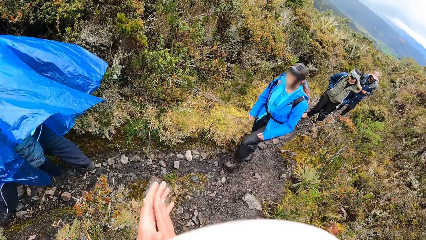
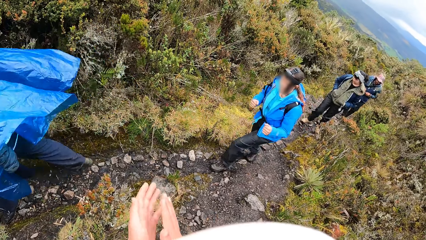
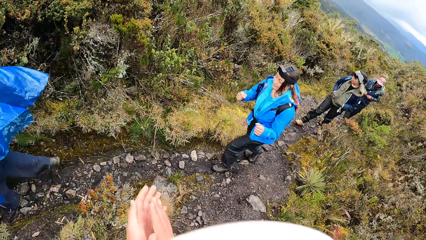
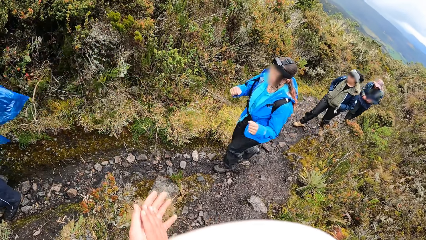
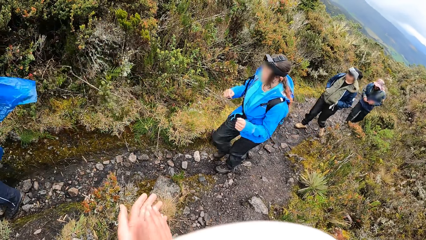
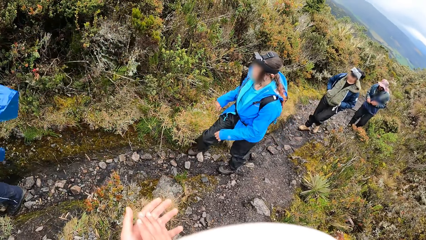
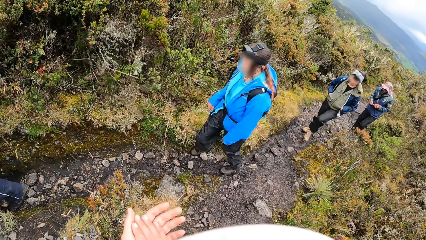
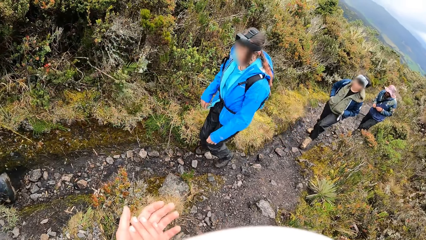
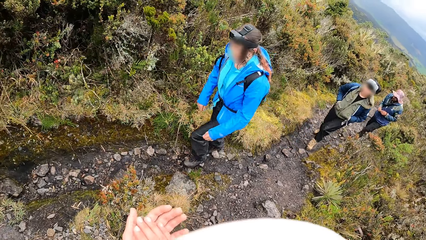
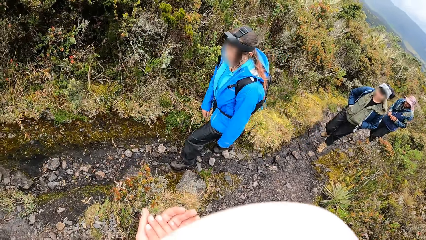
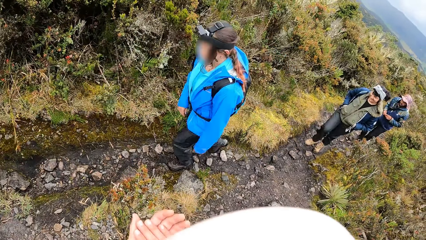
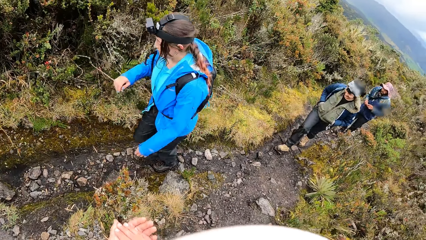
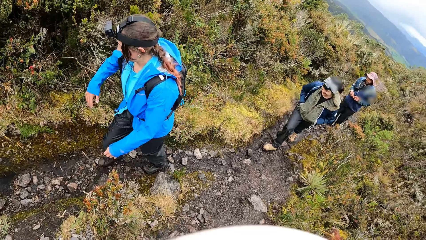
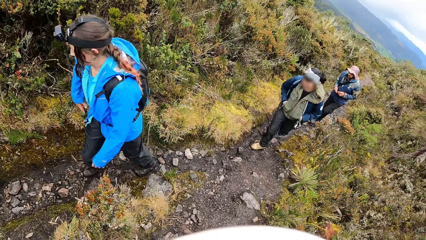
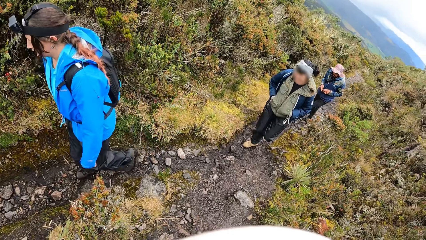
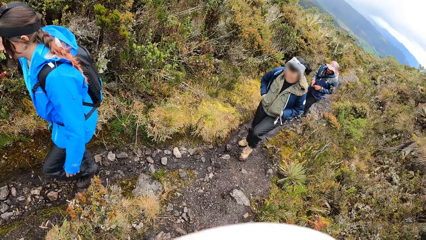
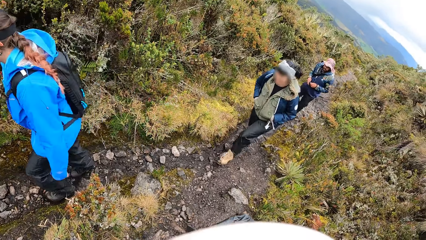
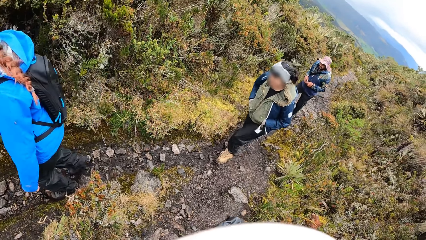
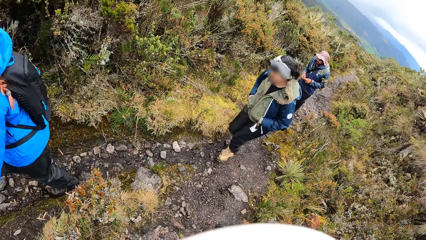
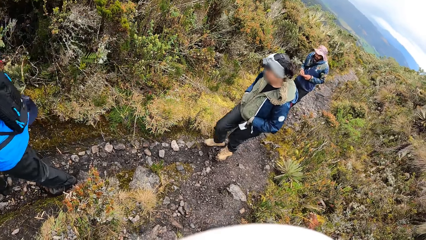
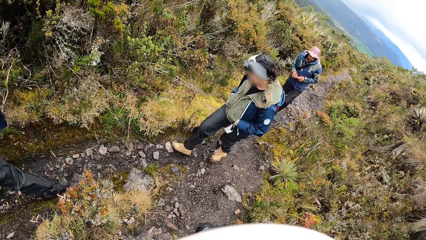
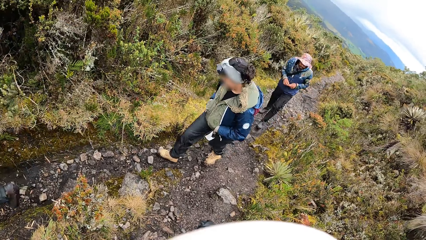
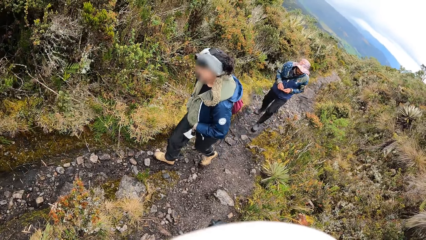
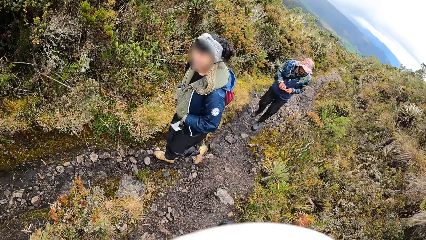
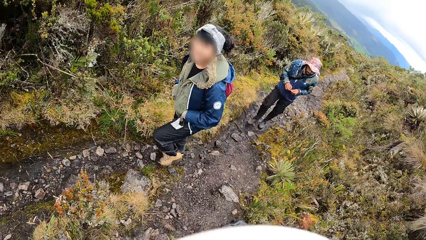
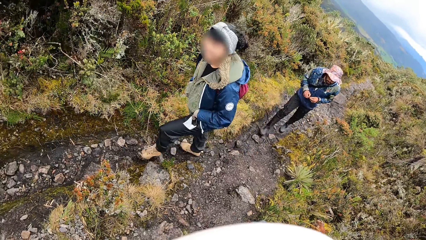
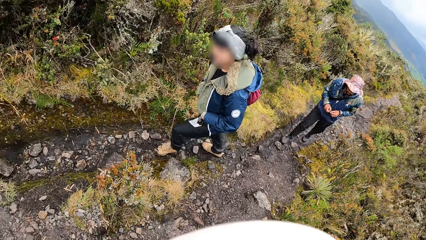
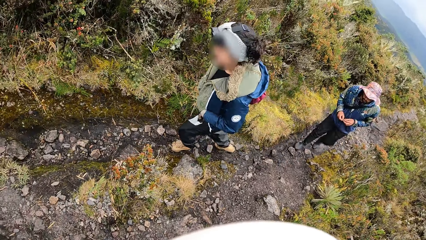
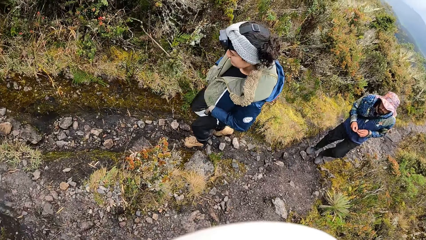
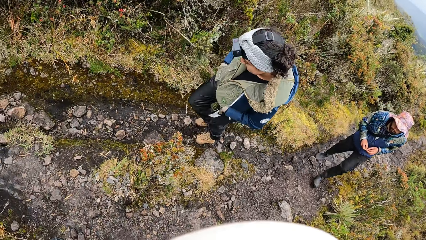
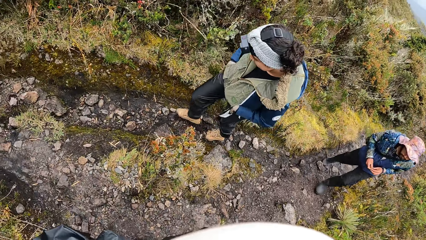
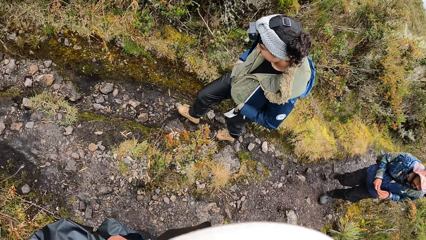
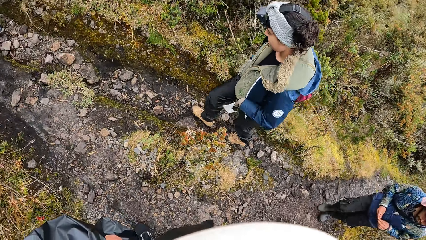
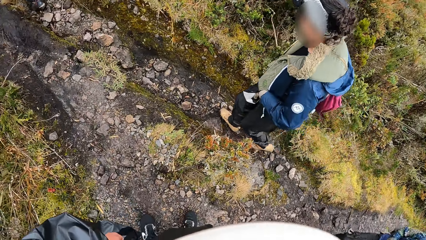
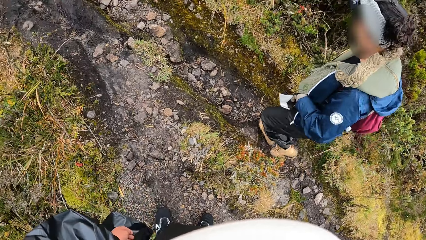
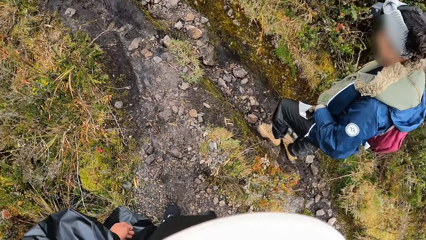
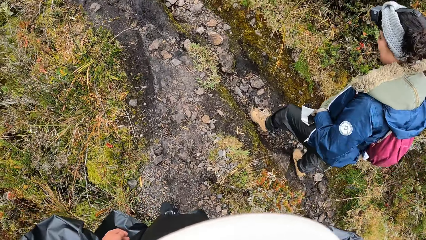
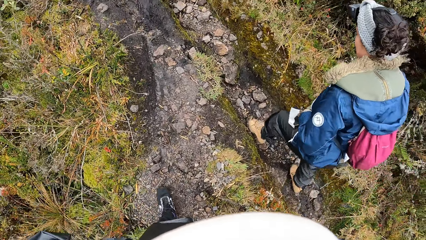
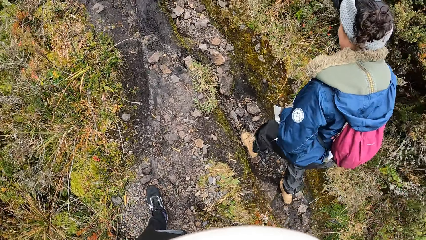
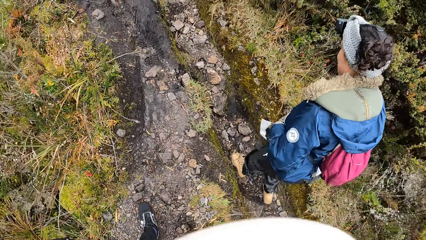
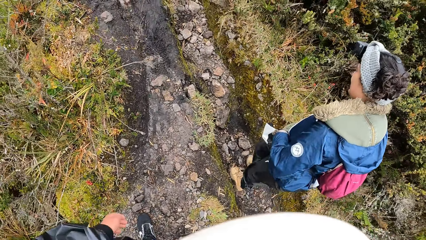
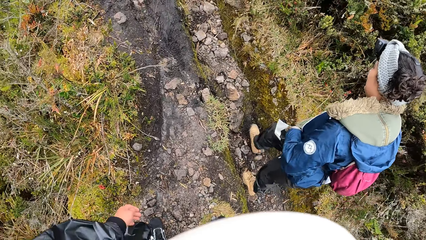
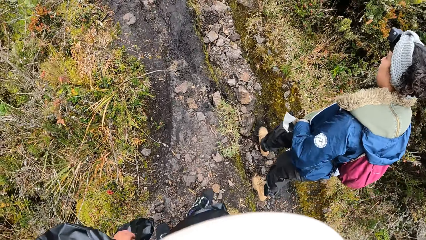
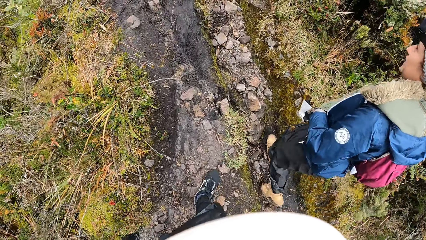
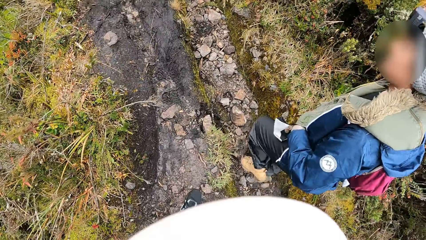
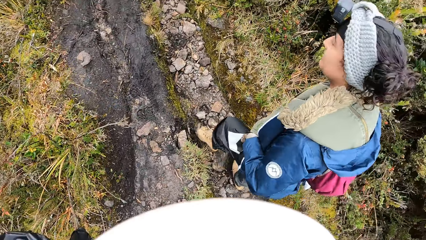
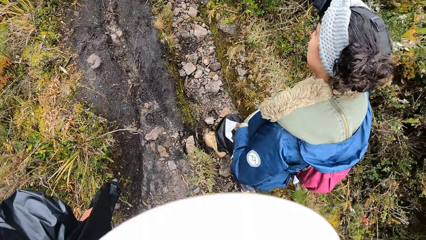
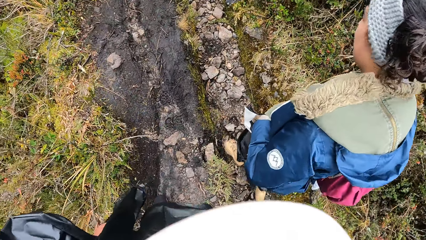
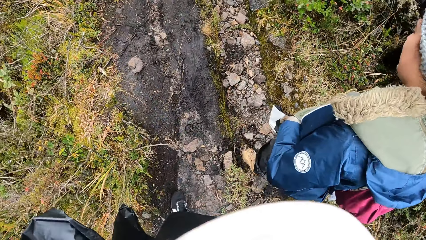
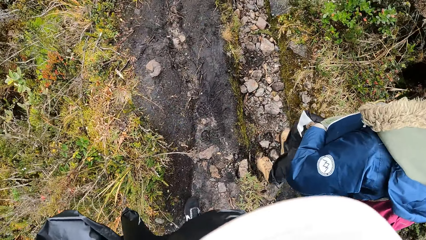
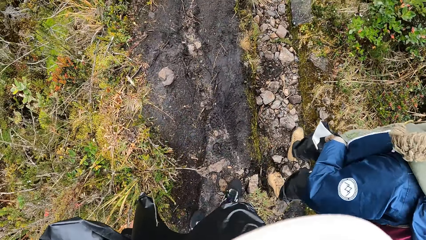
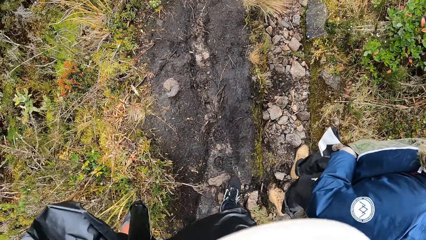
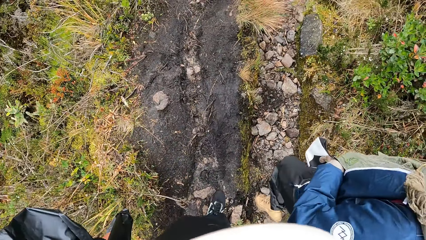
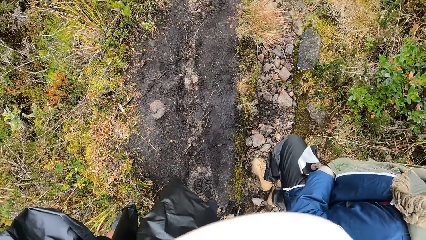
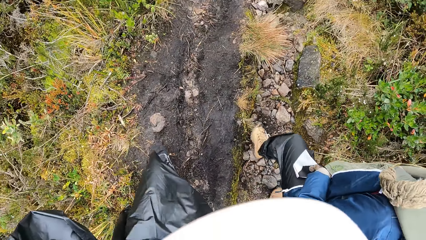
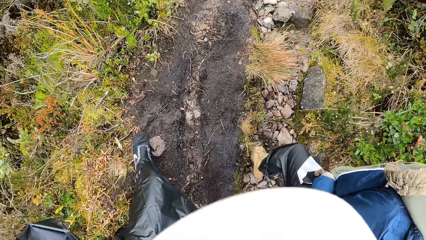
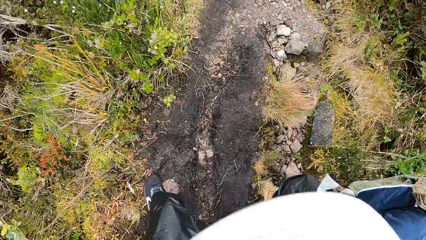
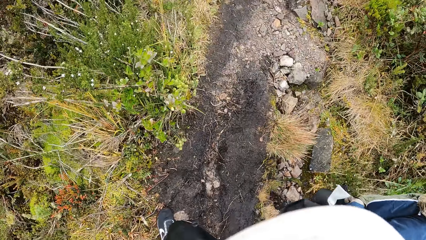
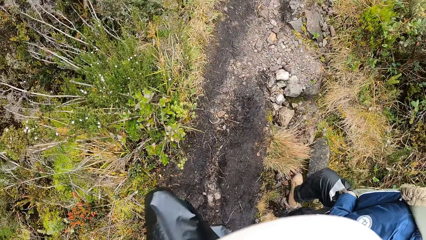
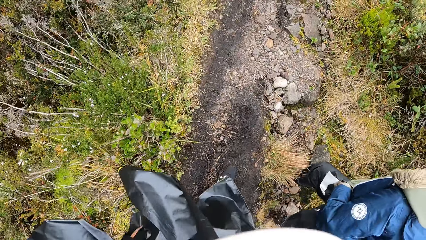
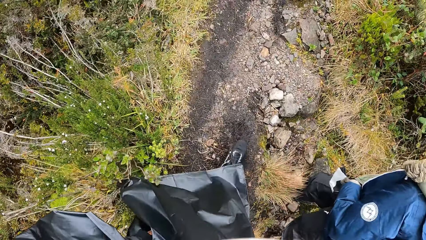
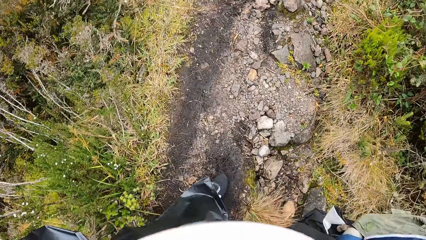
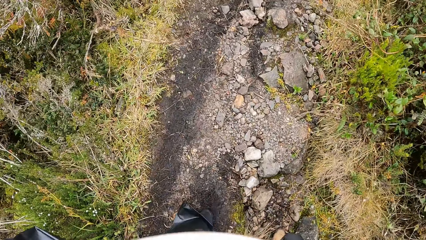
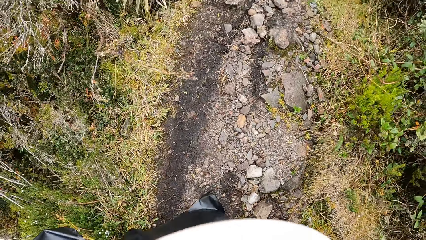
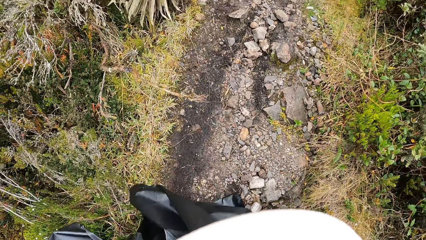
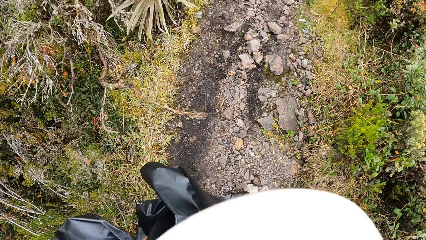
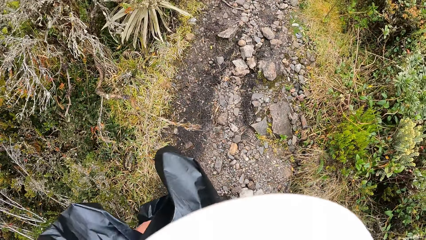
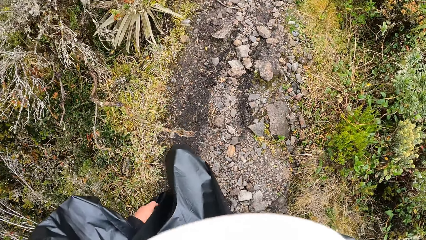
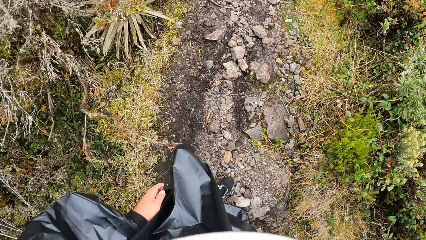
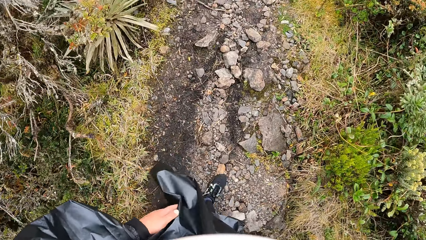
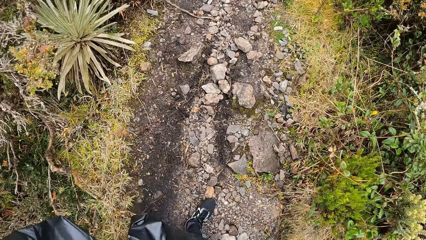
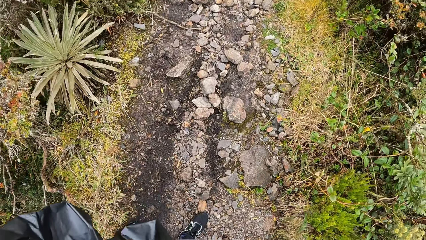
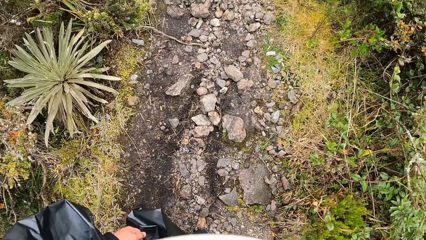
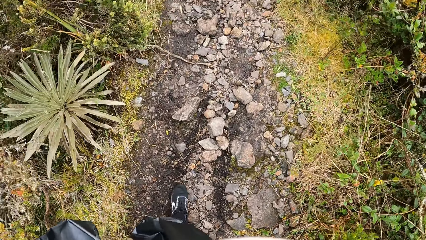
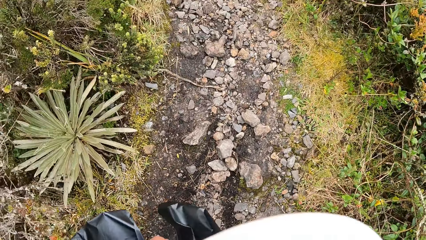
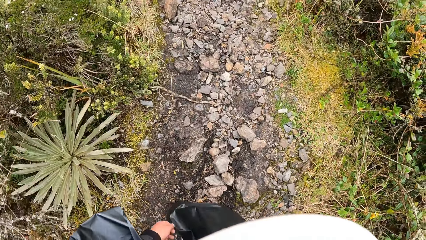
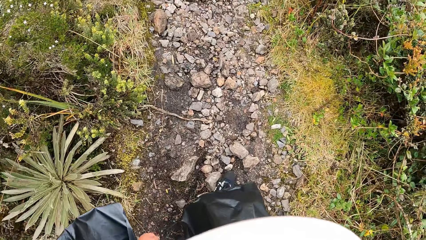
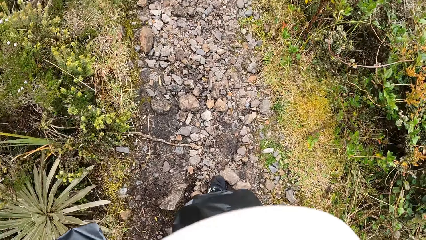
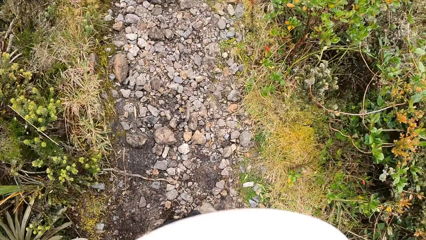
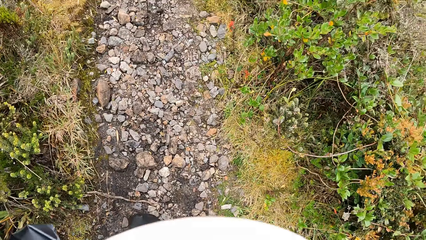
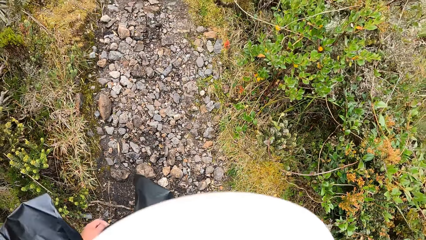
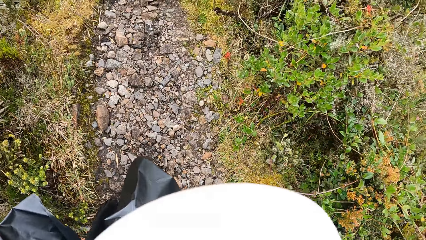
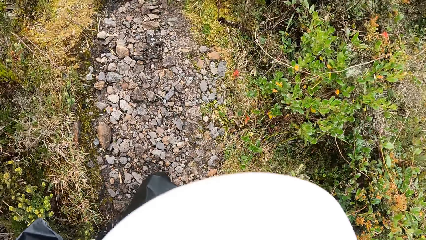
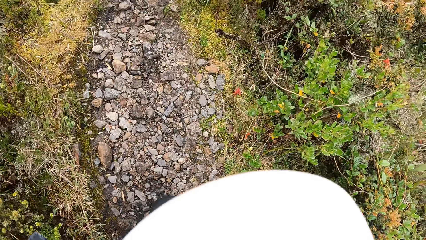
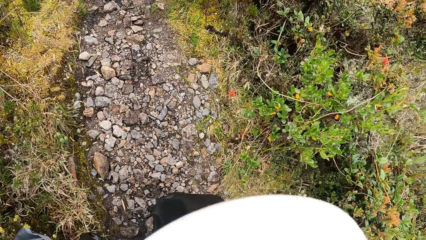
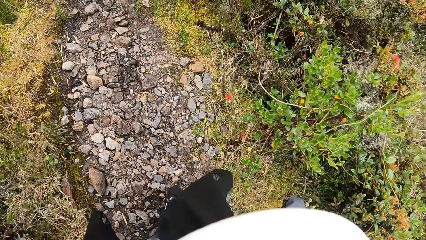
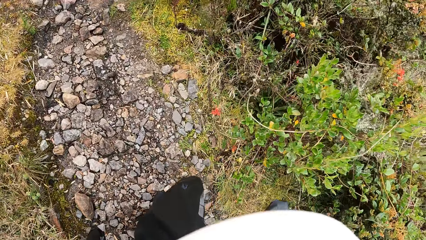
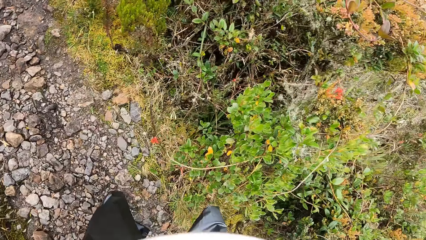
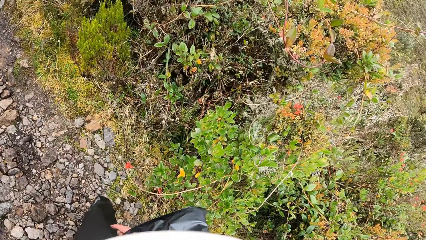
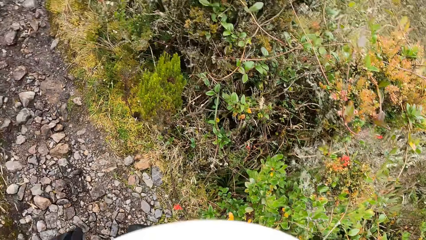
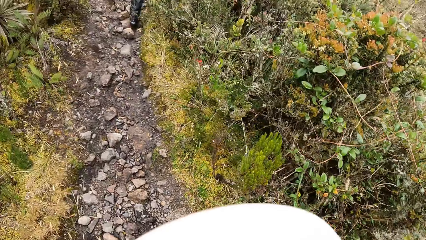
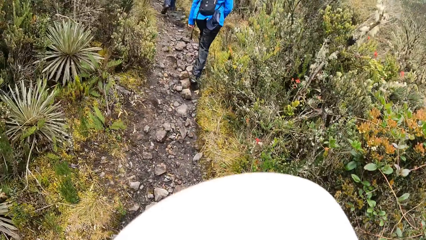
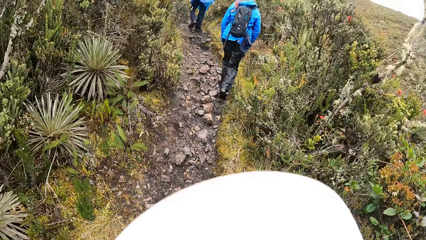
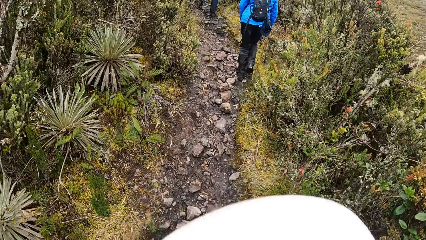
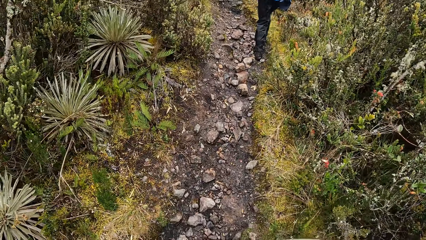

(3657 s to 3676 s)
The camera wearer claps both hands. A person walks up the mountain. Another person shakes both hands. The camera wearer interacts with a woman. The second person moves the plant with the right hand. The camera wearer interacts with another woman. The first person holds something. The camera wearer walks up the mountain. They move the hand on the dress.
